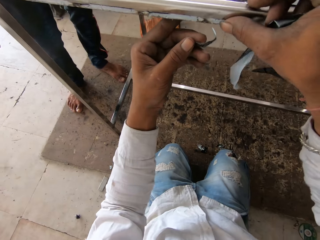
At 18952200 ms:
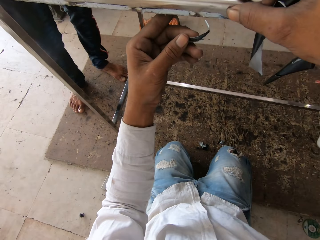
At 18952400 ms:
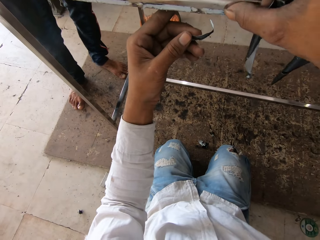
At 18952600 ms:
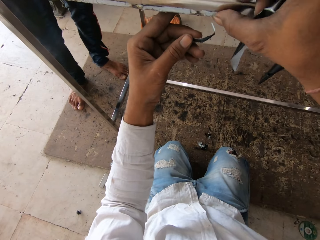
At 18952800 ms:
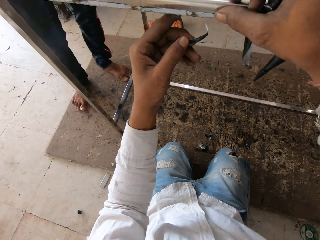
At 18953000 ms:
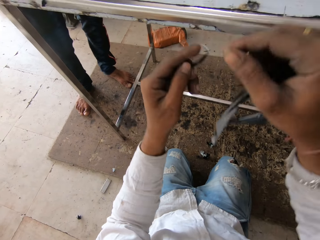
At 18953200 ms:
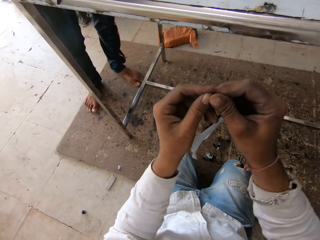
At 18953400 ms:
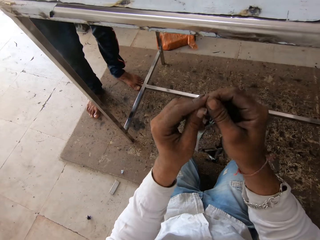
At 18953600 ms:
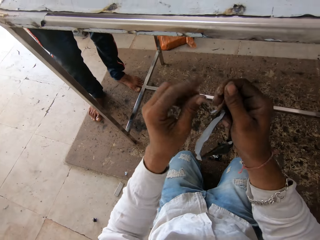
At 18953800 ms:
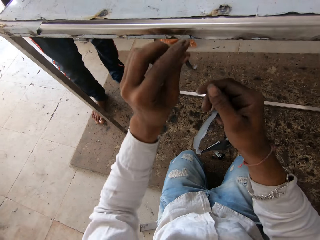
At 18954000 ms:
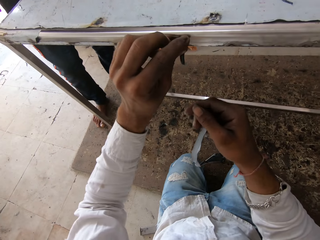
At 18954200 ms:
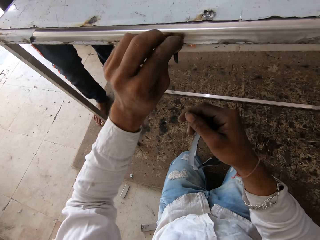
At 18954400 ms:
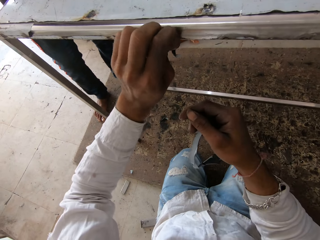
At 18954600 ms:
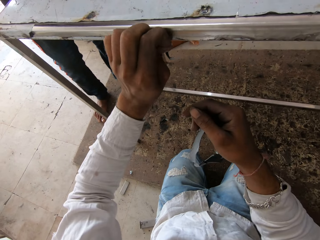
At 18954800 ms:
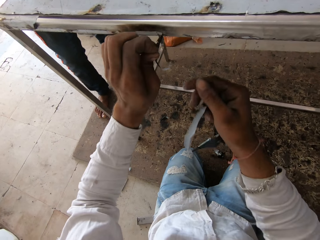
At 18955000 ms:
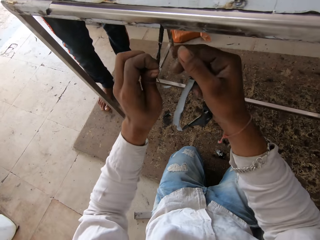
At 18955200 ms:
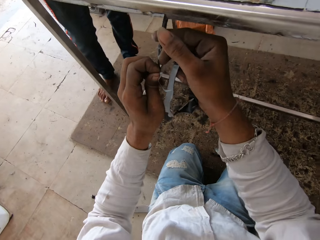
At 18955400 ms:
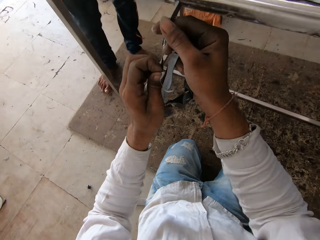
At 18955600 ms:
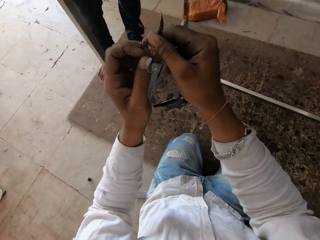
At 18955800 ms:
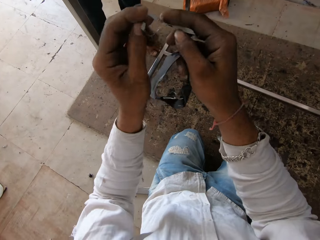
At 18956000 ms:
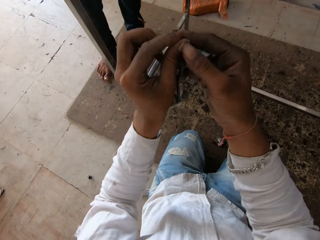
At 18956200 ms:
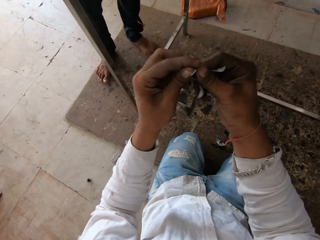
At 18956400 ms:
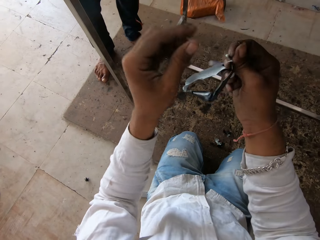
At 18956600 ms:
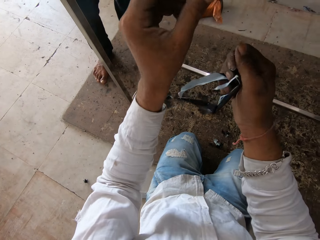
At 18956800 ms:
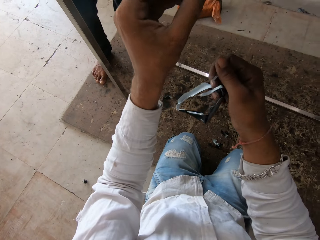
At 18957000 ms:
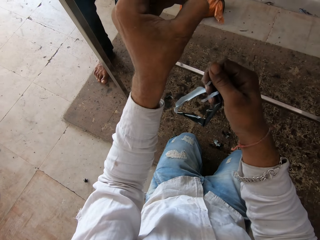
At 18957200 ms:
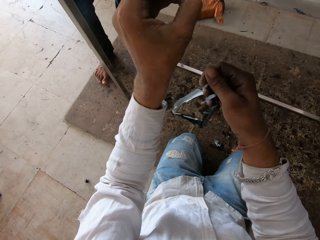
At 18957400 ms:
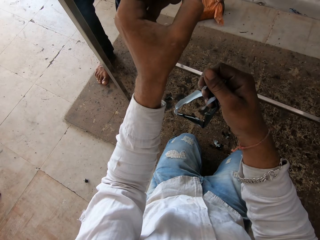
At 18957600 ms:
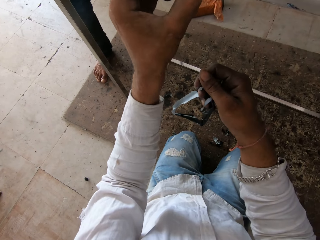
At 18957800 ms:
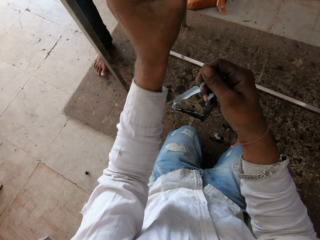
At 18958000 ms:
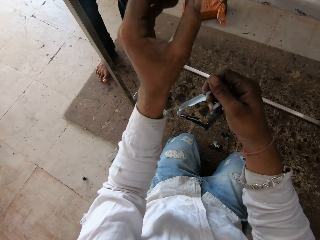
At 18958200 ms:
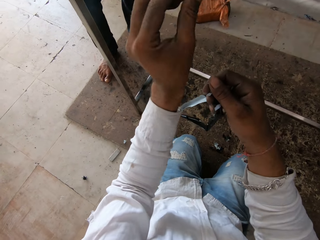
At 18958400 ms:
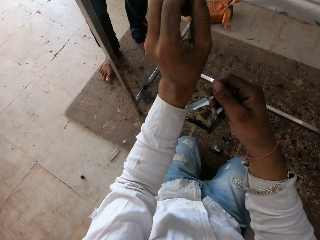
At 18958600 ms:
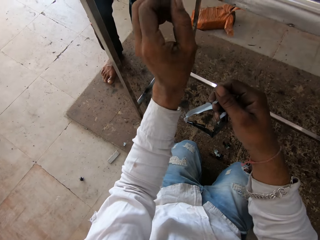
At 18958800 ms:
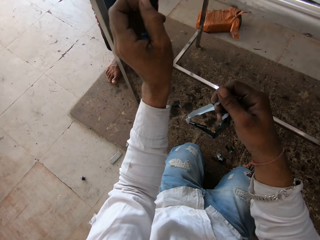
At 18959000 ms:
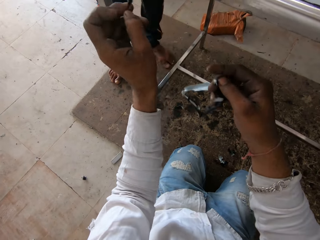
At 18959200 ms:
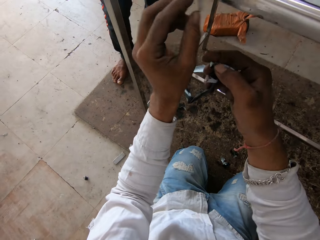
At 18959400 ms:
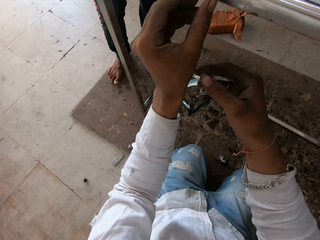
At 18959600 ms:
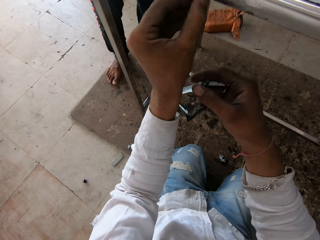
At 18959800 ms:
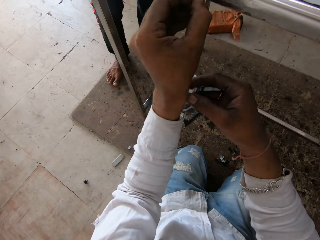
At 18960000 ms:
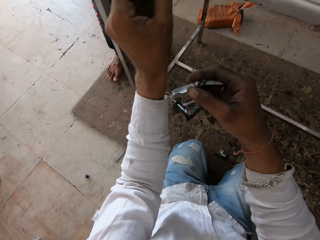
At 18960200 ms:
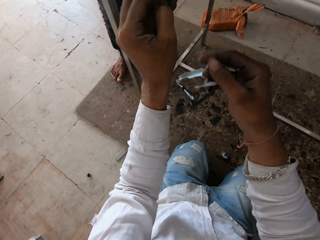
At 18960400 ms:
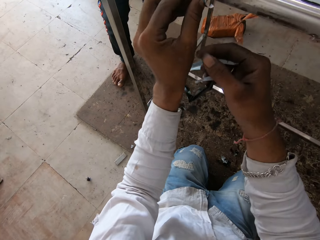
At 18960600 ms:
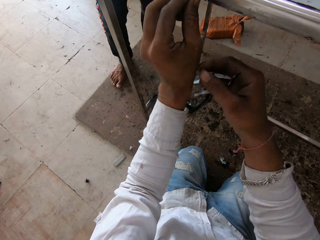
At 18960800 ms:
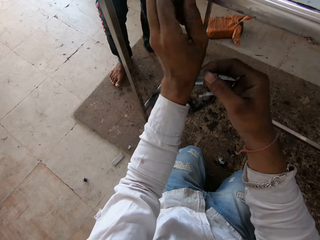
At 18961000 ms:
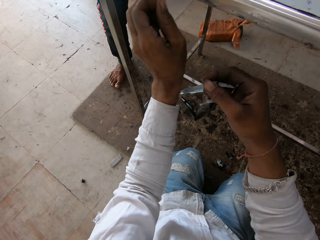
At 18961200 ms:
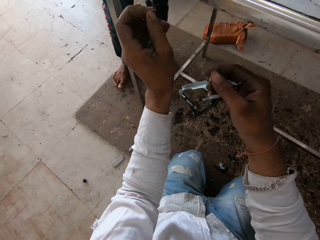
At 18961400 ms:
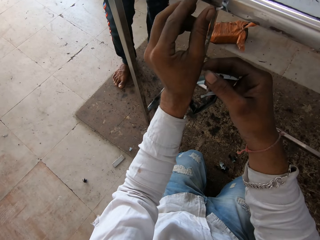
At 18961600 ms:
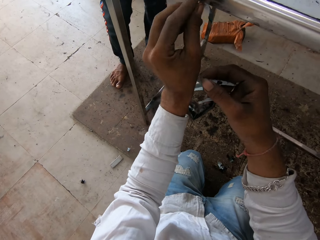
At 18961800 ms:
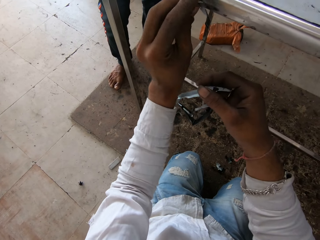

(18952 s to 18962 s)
The camera wearer holds the paint peel with the right hand. They peel paint on the metallic table.

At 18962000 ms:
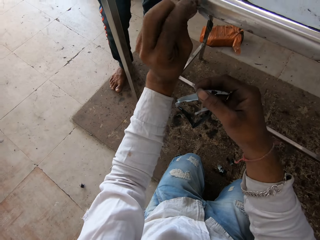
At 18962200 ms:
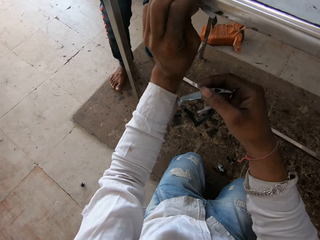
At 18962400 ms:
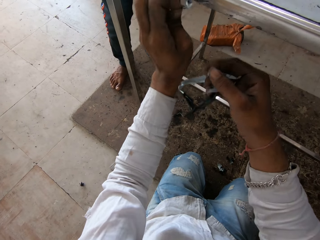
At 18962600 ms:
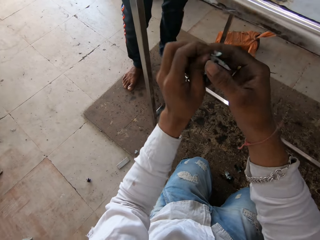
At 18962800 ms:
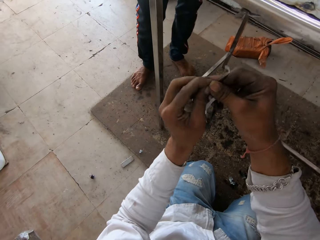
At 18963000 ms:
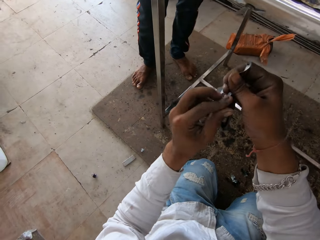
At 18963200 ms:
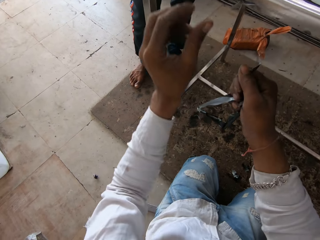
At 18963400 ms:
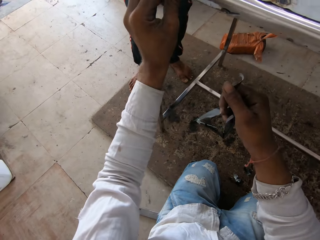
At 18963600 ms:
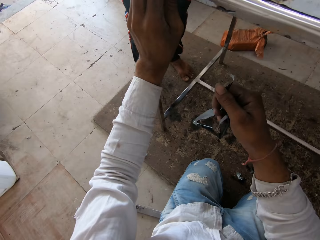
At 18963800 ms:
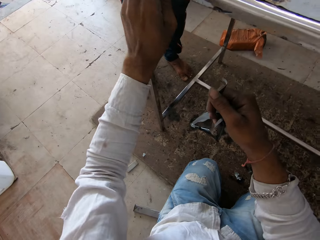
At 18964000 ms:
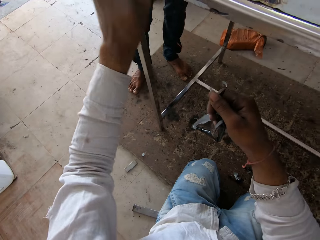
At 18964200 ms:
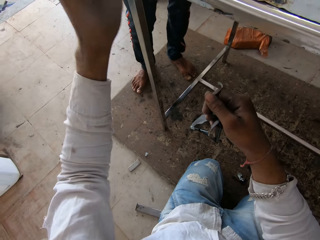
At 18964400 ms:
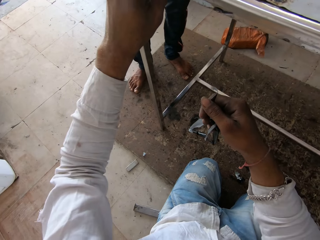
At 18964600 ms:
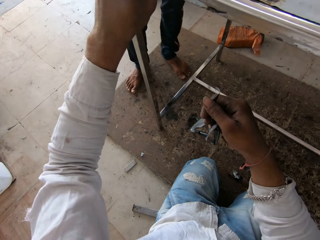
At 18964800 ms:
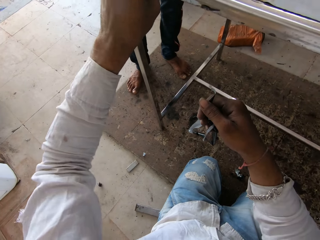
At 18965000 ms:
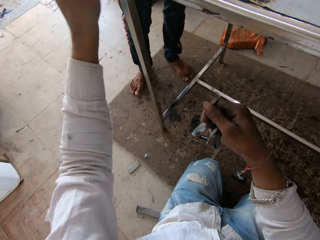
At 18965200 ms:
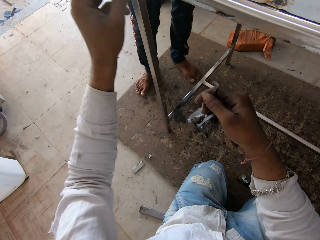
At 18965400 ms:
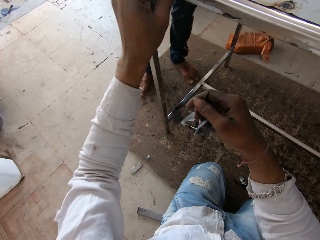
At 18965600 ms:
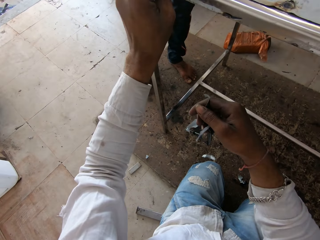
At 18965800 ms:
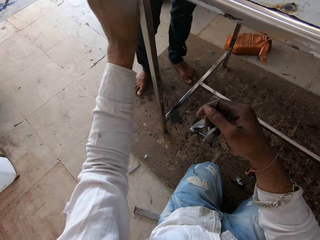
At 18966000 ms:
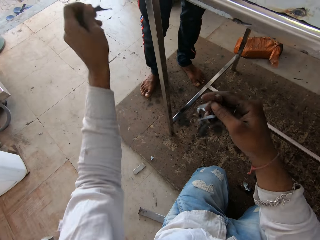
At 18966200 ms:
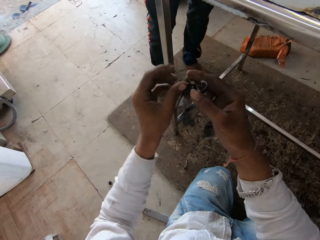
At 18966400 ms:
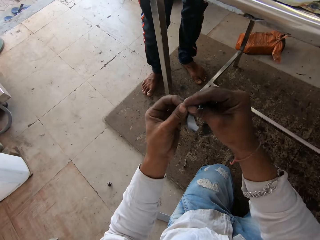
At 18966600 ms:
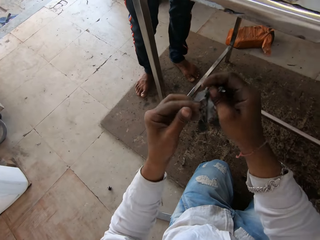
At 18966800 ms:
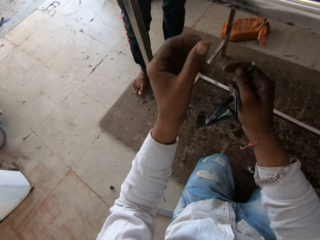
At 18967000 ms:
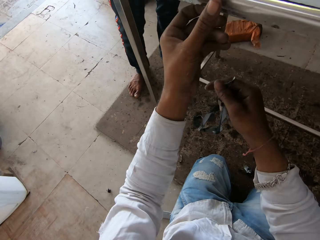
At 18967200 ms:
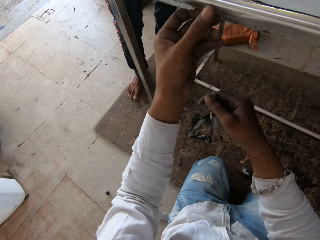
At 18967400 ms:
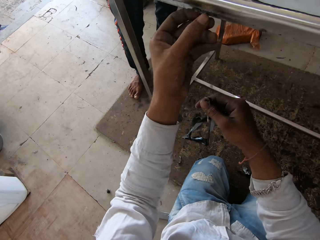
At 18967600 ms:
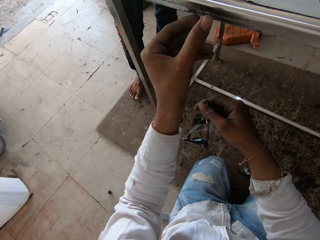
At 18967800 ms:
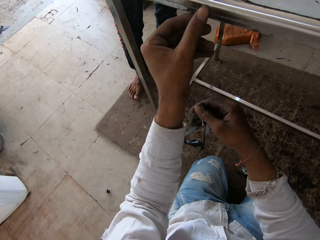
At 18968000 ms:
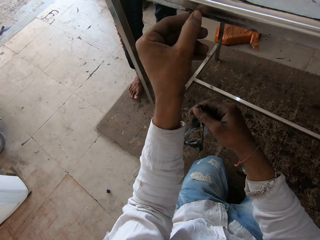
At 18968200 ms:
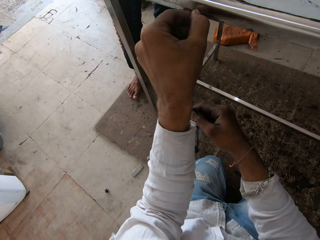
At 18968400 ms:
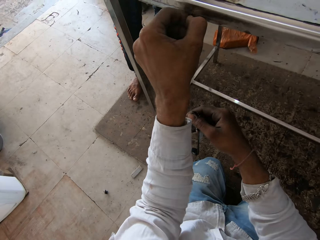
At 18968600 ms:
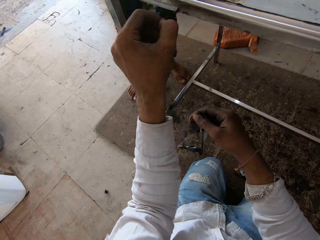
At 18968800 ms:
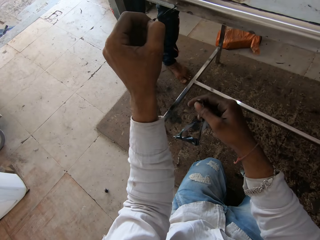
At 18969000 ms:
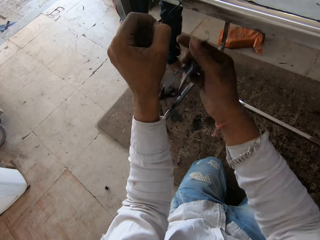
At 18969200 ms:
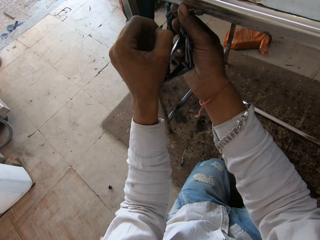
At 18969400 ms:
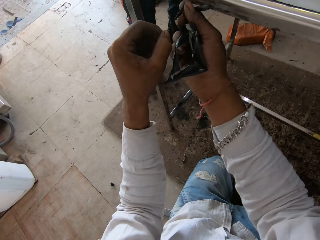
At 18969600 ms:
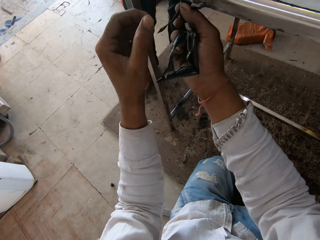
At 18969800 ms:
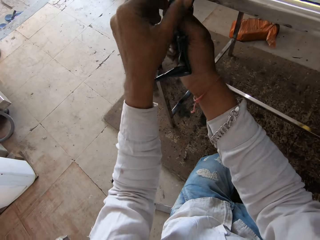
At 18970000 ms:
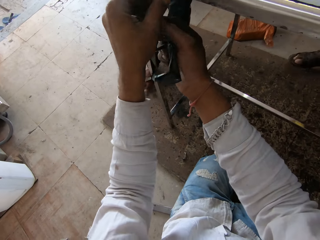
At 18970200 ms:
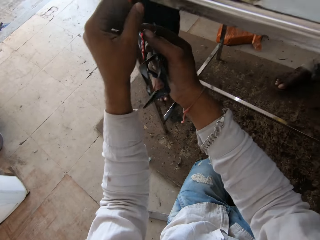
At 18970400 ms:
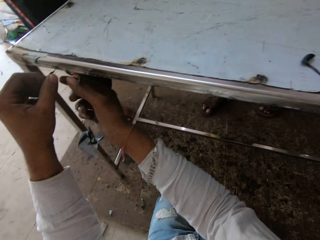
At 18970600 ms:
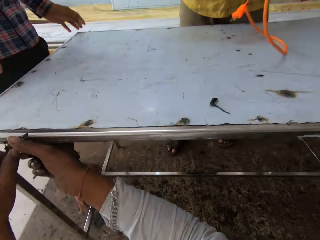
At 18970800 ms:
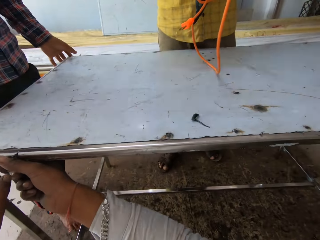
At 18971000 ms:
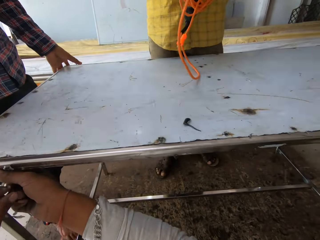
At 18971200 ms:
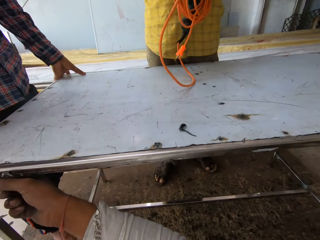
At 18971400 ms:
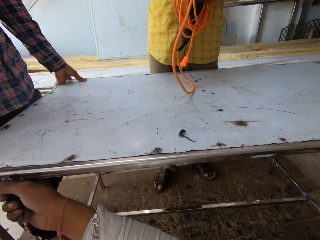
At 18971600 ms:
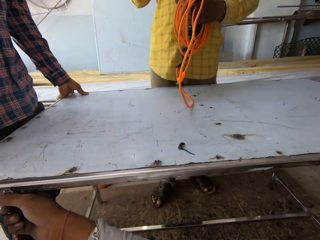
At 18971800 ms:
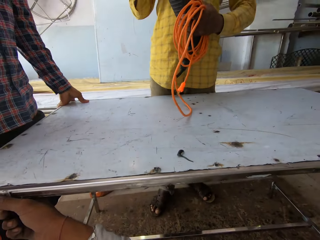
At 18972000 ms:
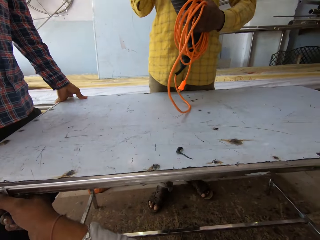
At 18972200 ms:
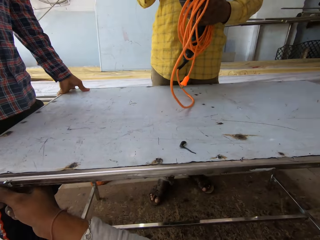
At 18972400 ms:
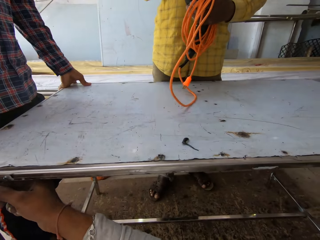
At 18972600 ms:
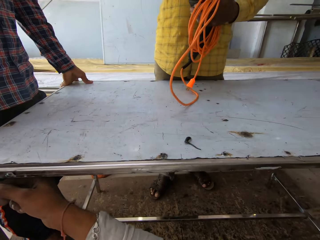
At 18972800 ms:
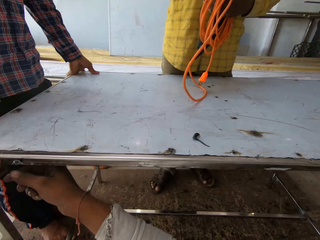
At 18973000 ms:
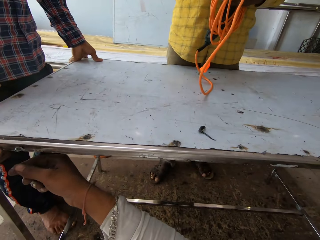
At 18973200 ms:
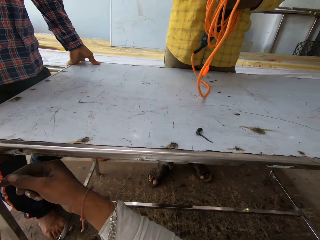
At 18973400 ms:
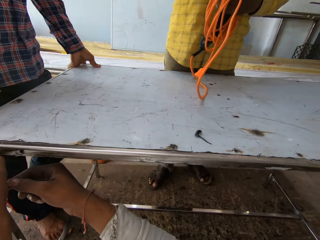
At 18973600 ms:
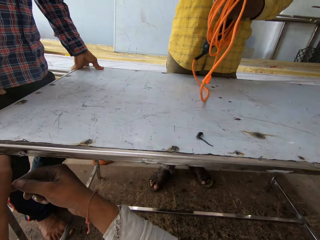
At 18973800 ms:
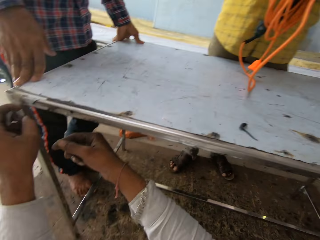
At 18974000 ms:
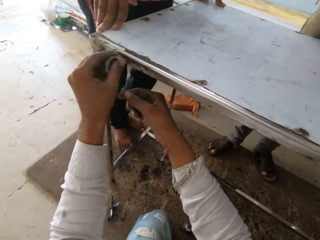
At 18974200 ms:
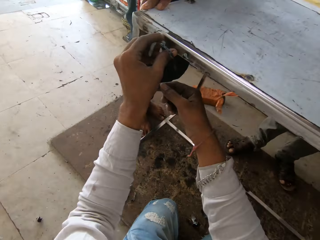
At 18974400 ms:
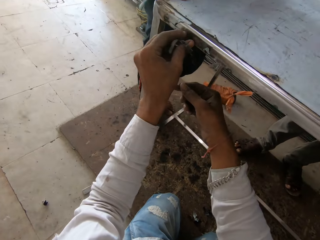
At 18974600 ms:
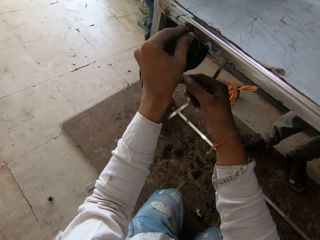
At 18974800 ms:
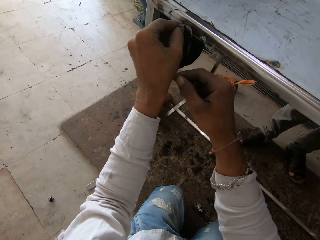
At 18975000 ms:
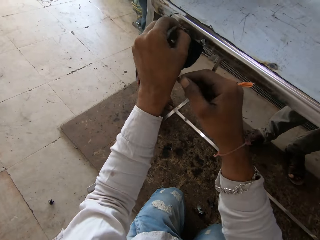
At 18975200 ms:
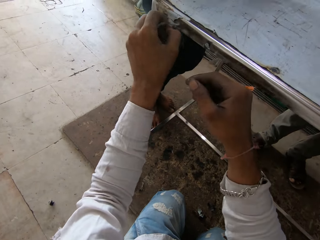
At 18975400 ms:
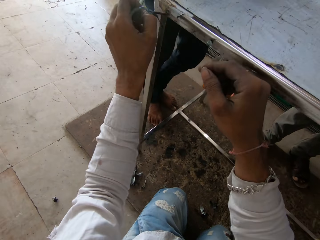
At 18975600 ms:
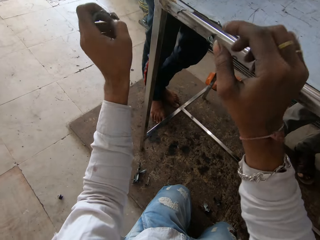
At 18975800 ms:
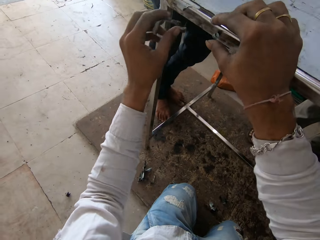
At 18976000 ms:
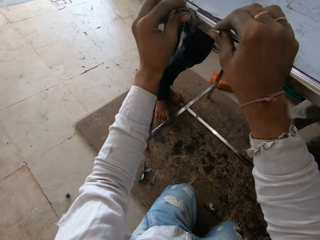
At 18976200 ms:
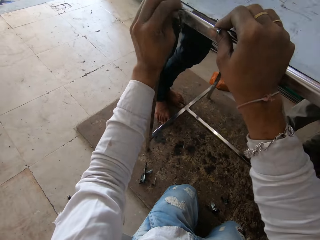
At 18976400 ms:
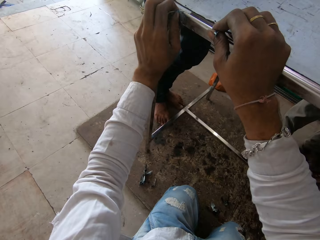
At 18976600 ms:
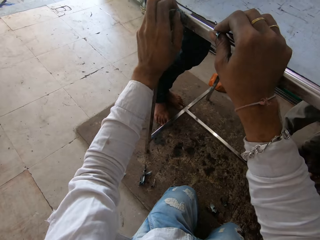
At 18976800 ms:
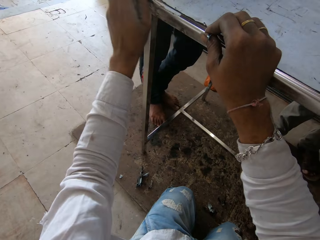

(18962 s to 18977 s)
The camera wearer holds the paint peels with the right hand. They peel paint on the metallic table. They hold the paint peels with the right hand. They peel paint on the metallic table. They look around the room. They peel paint on the metallic table.
